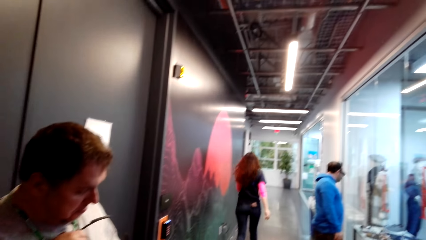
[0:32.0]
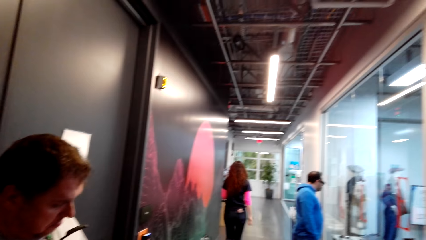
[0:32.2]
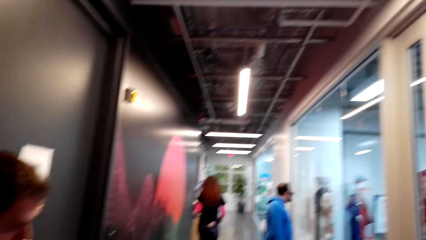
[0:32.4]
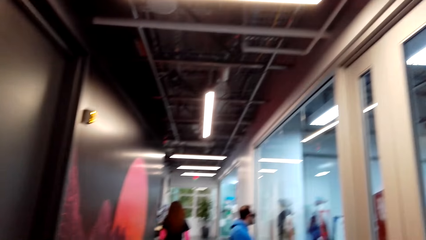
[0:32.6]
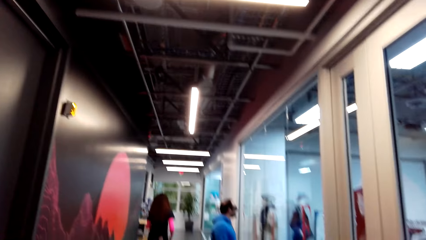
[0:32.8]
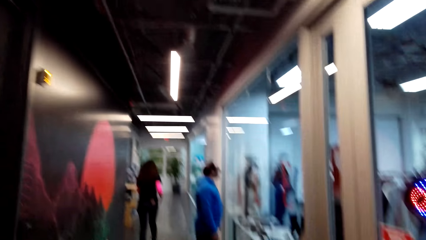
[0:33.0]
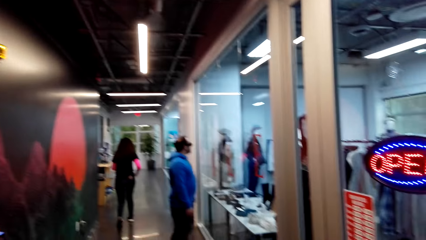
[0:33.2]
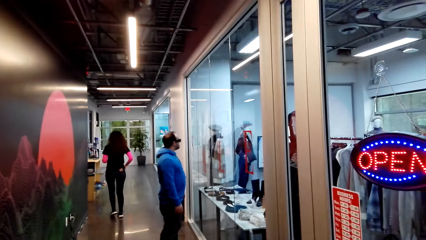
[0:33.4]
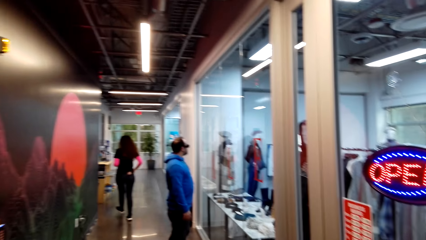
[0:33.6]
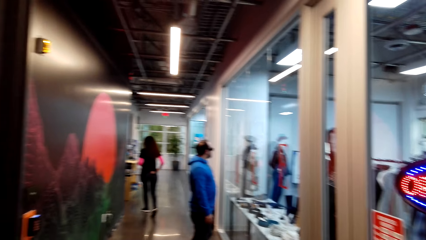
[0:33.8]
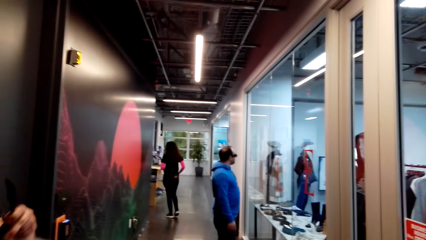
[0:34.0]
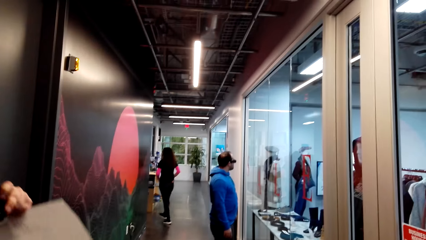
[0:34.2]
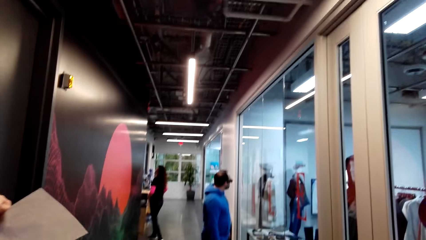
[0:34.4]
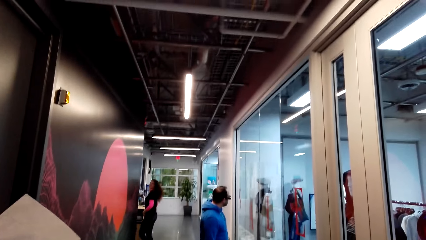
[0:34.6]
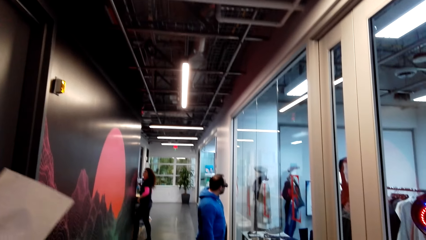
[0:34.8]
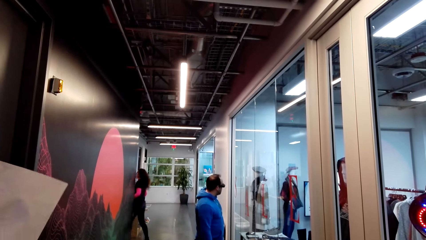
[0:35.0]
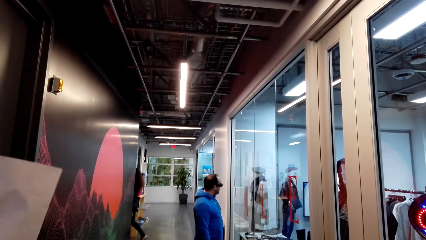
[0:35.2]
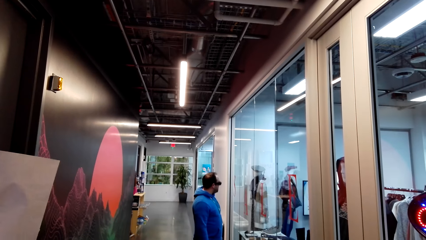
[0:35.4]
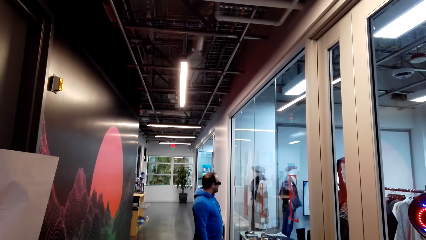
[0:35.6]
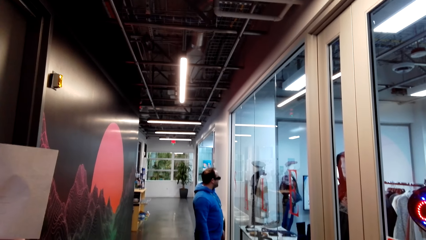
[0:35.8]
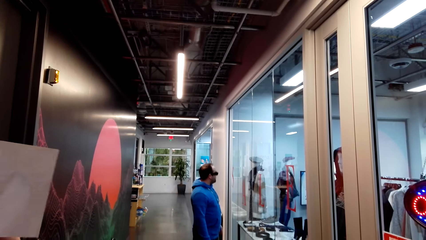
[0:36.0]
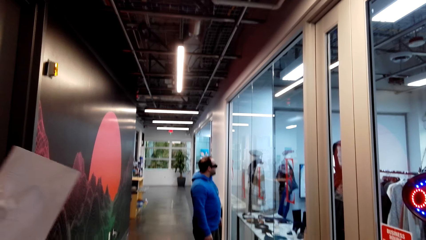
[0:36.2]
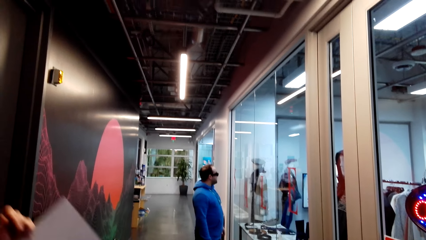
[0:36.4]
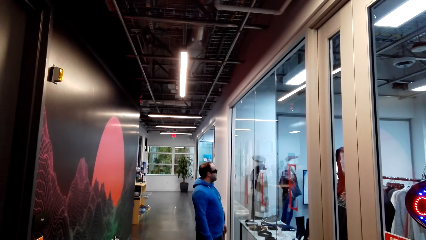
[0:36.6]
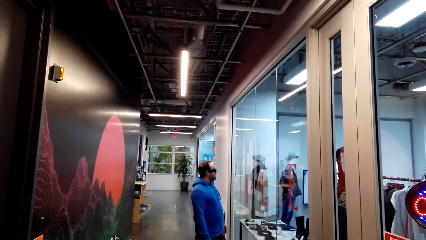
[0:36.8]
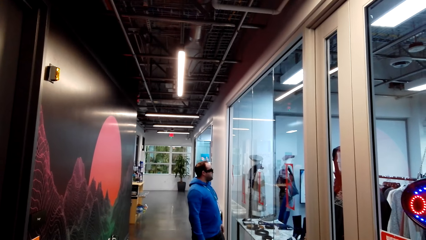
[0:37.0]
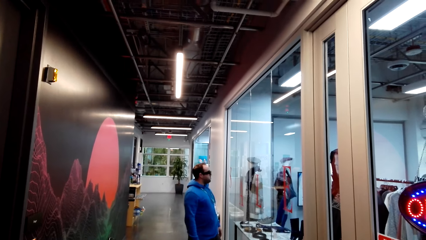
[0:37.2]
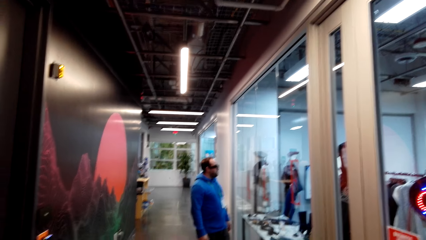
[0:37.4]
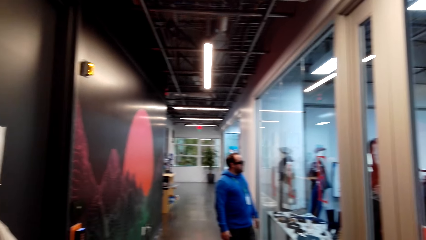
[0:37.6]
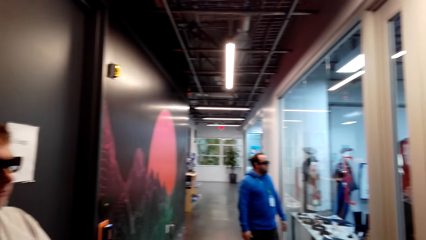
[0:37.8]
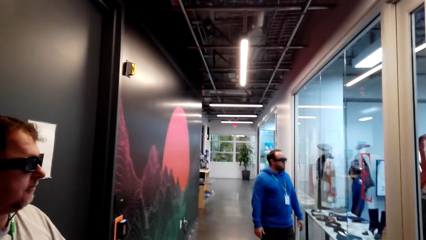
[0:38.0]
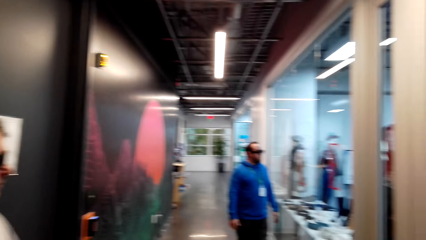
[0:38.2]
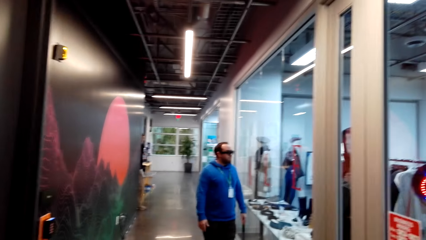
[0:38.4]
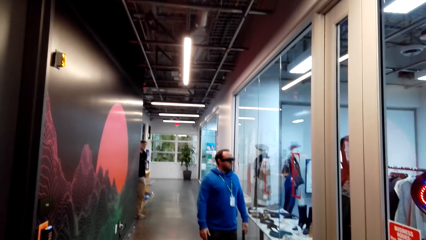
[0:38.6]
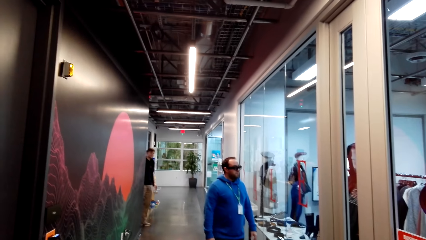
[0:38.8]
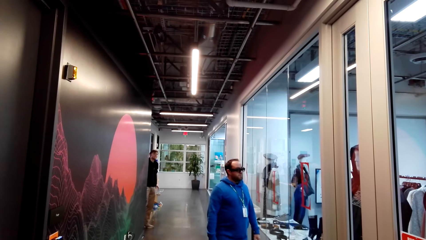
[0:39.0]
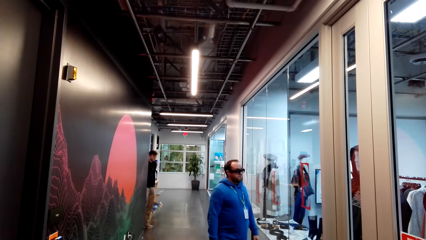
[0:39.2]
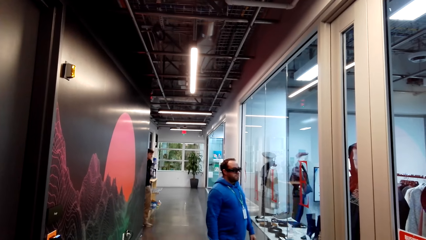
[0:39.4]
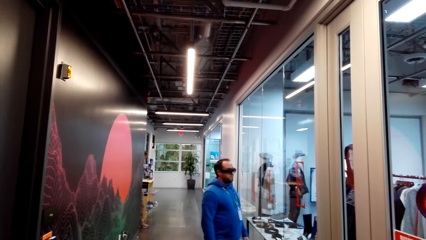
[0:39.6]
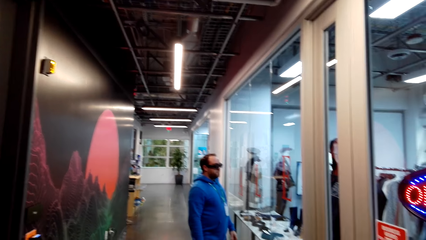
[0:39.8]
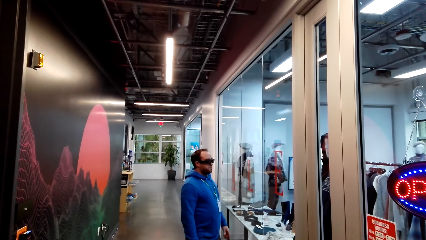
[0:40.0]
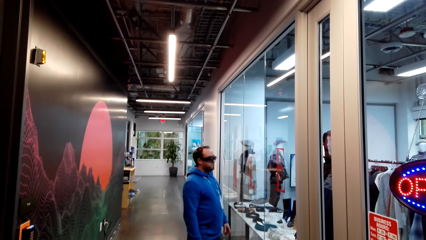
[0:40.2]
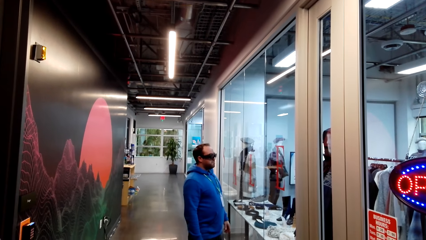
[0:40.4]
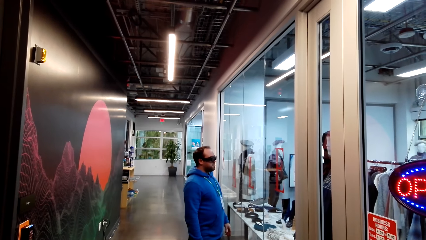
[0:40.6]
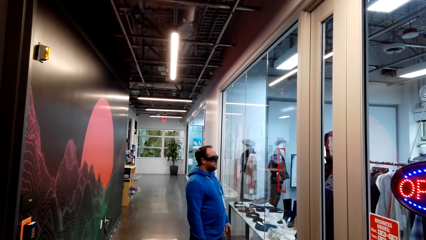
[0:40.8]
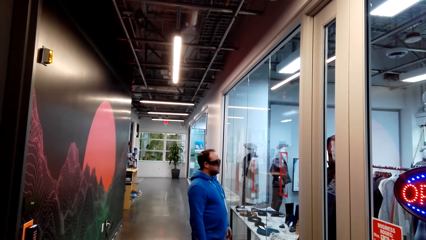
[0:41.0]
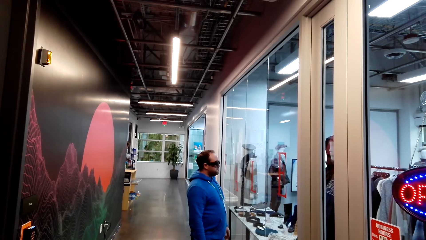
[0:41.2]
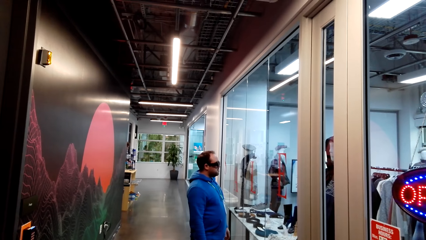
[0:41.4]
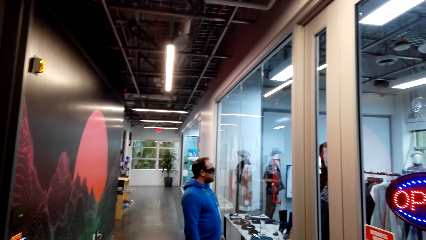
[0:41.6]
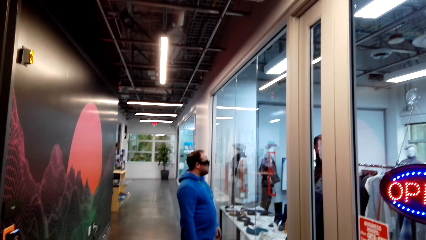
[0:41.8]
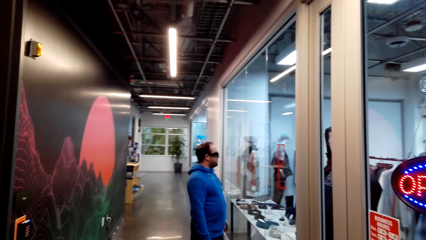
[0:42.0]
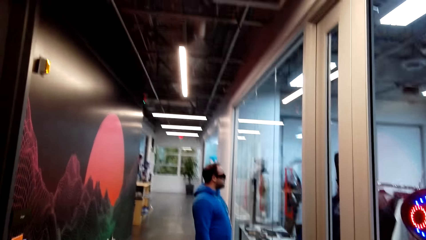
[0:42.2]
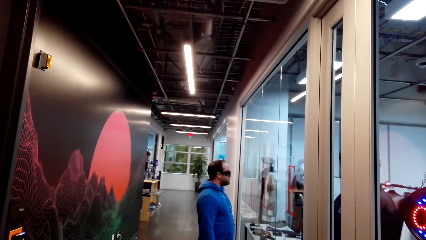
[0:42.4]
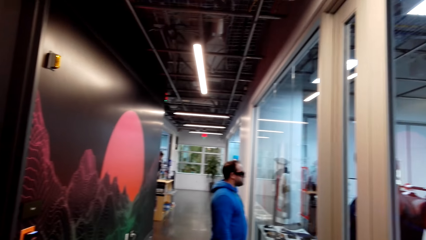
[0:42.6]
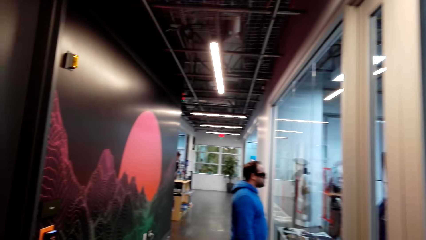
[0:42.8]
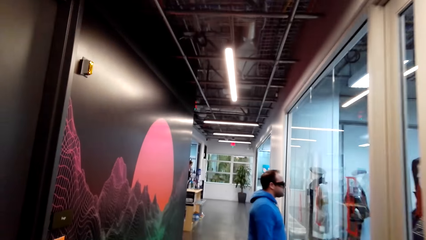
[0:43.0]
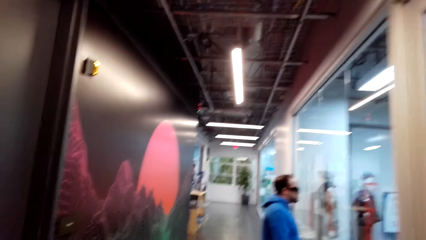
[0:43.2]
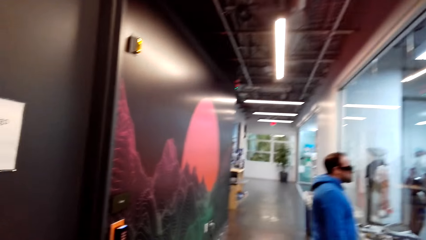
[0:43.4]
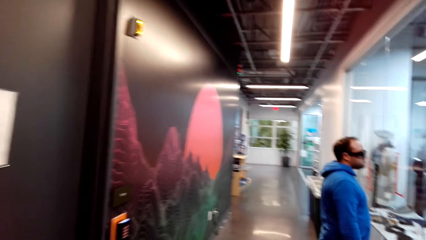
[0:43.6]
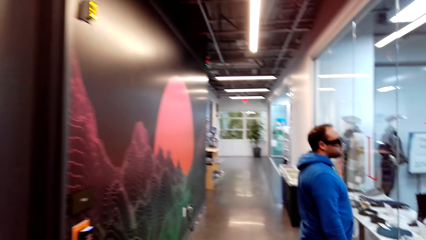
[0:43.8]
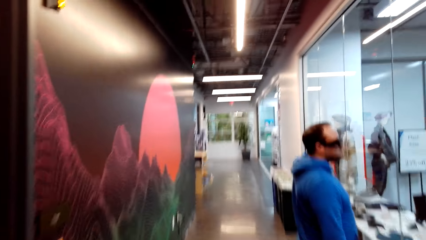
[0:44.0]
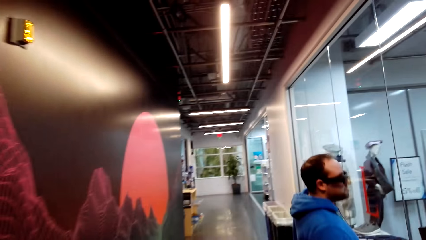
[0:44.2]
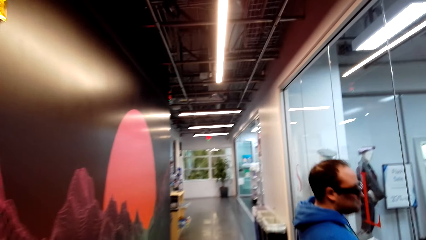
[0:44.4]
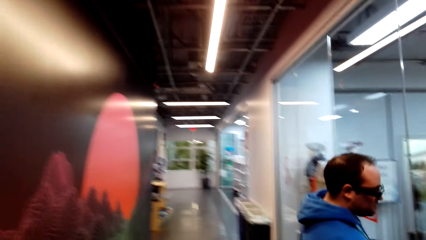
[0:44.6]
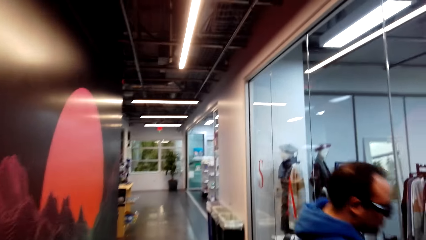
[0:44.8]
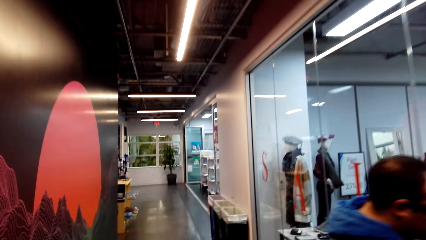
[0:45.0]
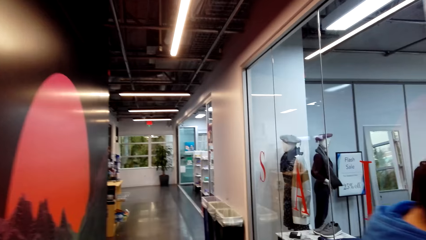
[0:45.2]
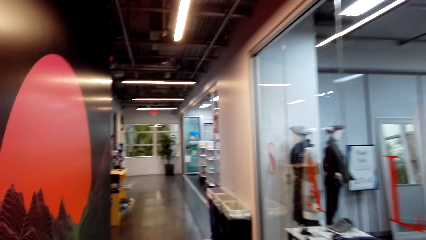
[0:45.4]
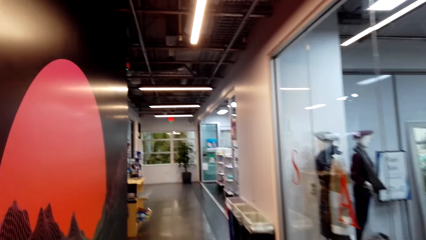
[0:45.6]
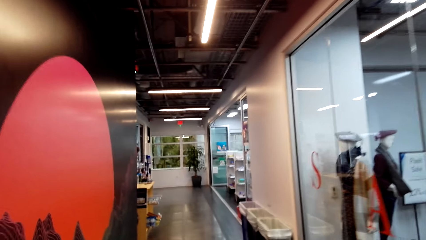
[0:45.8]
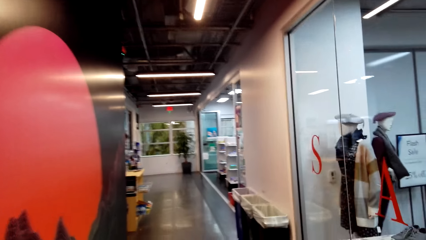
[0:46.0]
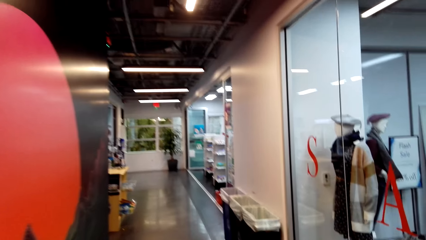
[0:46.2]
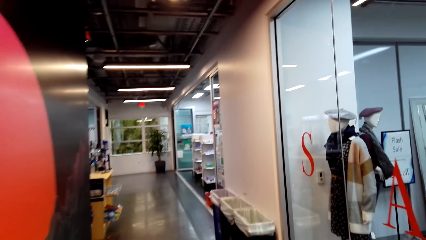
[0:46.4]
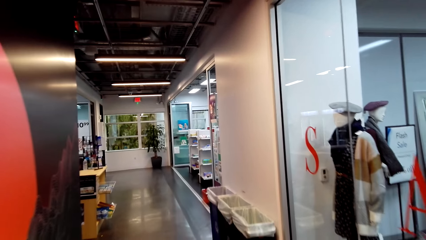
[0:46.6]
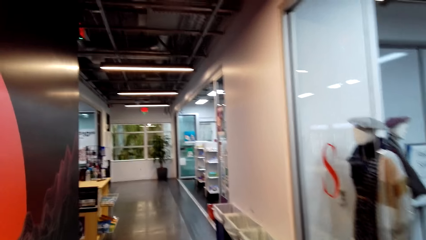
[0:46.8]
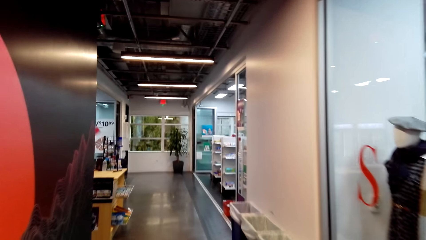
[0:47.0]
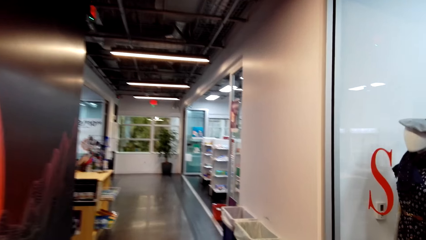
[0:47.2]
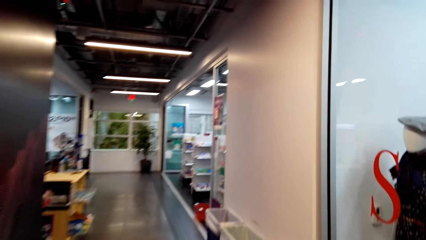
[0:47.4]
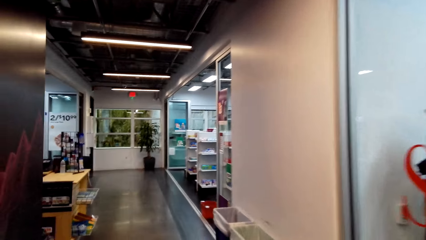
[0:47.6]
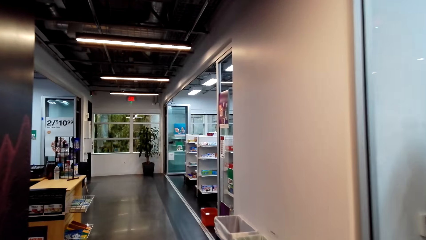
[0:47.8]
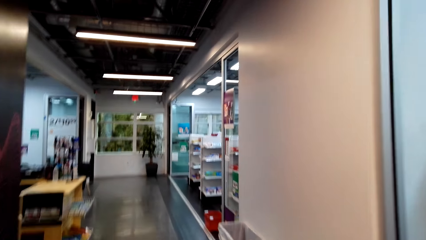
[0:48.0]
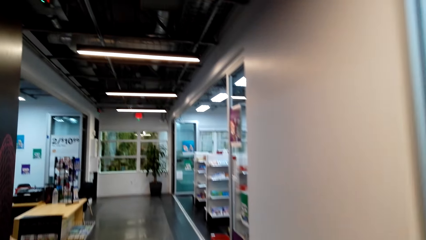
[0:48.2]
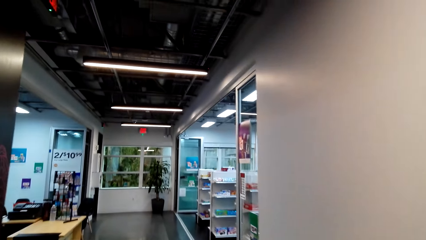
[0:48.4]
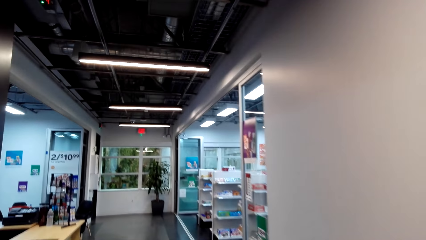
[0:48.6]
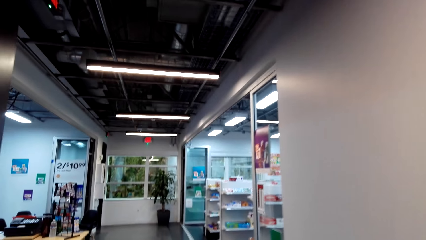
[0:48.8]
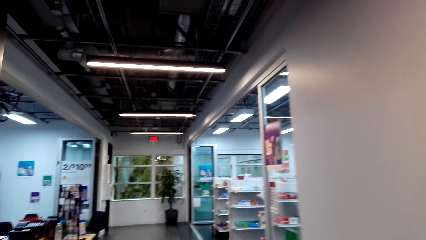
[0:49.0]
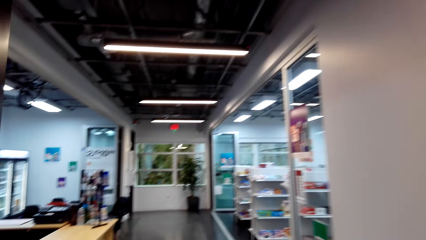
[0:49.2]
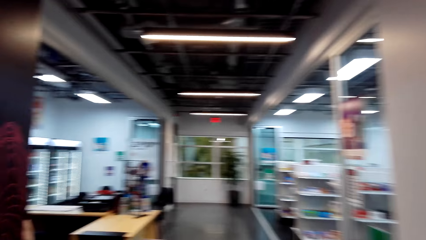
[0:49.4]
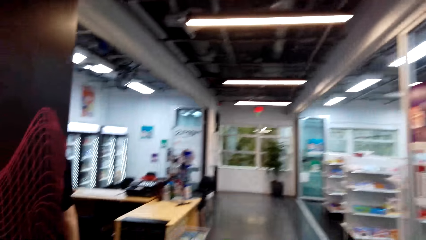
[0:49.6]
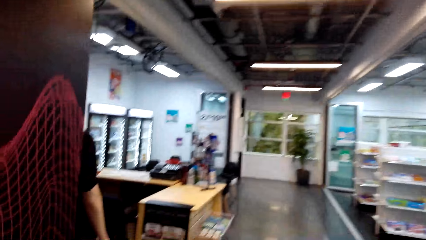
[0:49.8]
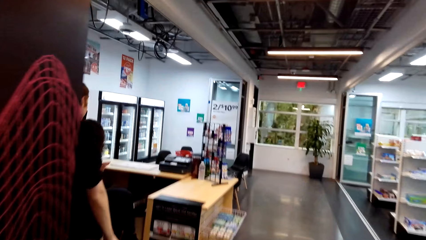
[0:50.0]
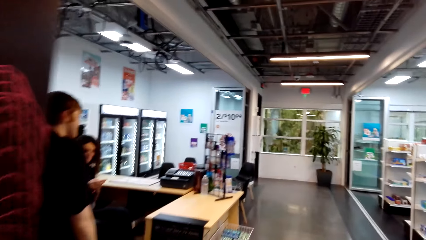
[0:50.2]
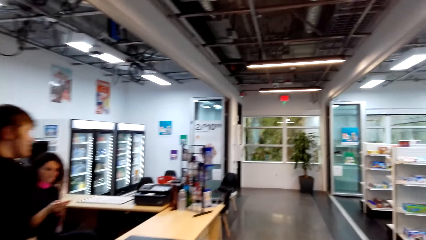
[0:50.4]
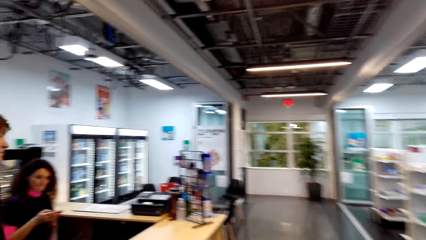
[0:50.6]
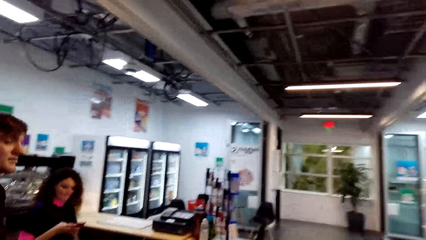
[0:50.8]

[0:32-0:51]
The man fixes the camera. A person peeps on the corridor. The camera wearer walks around. The woman stands on the corridor.
